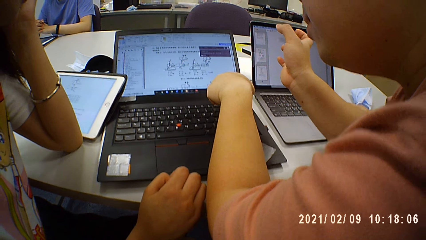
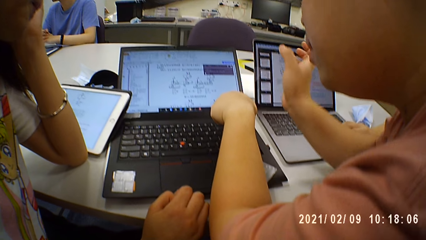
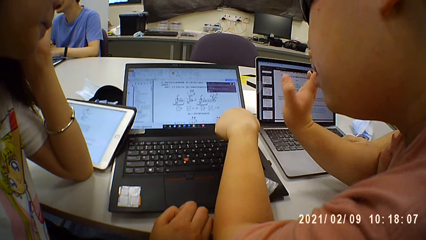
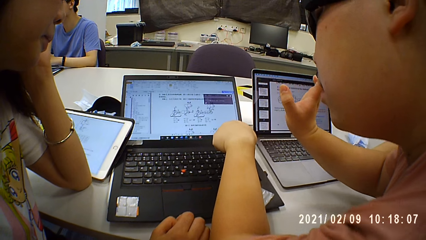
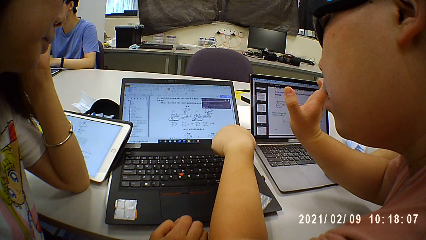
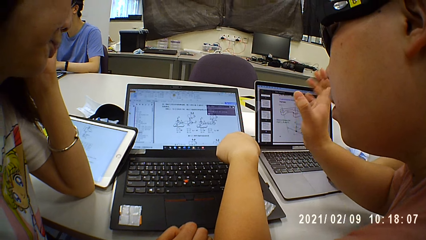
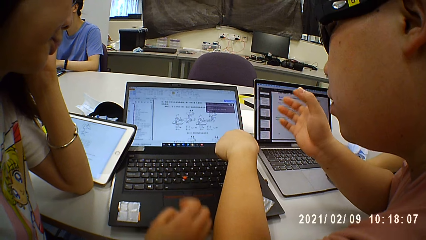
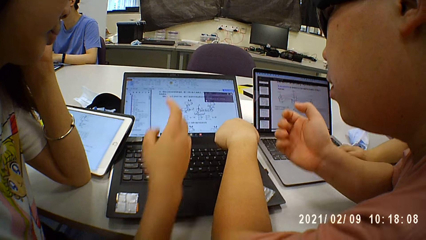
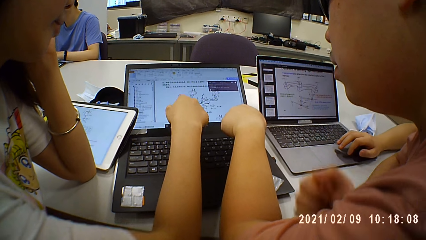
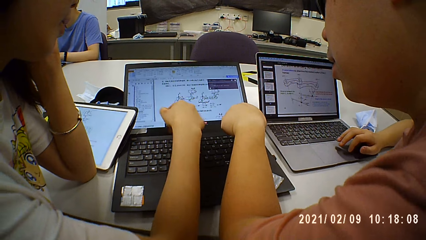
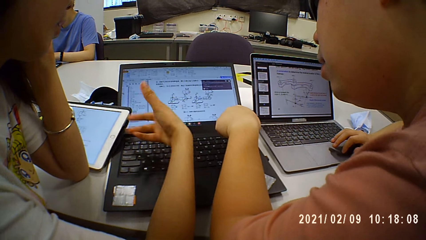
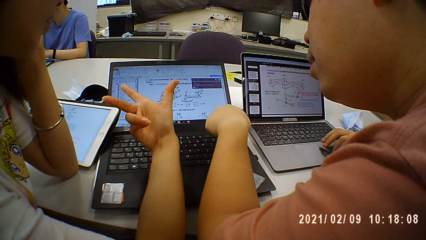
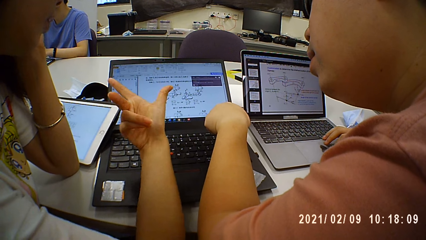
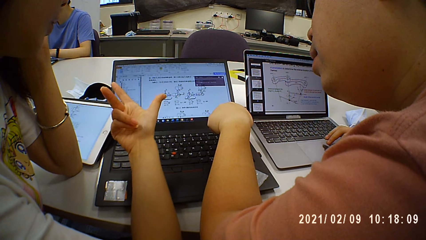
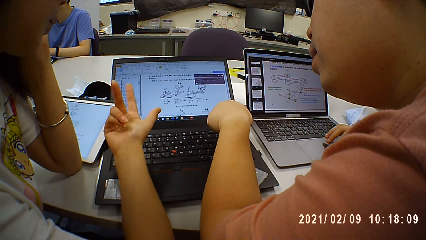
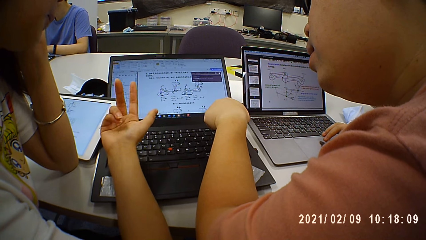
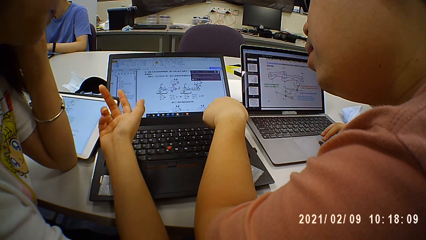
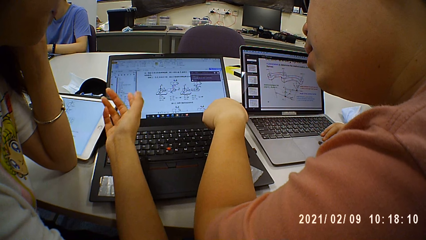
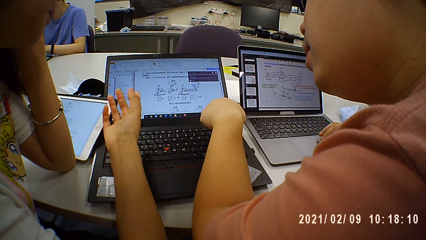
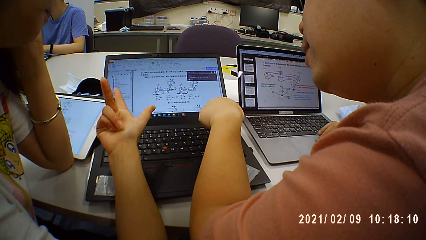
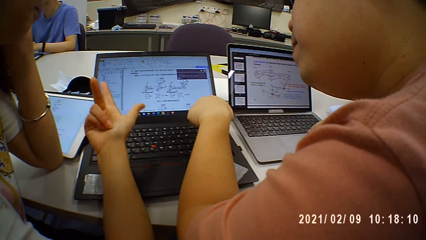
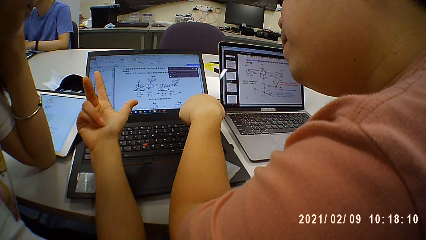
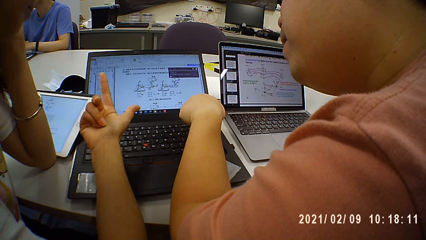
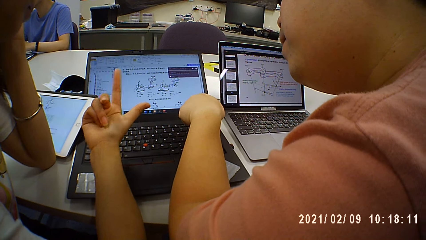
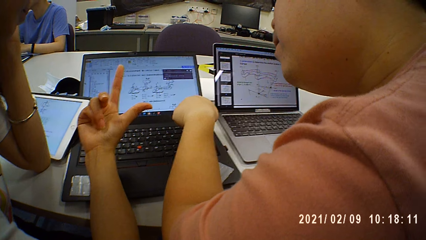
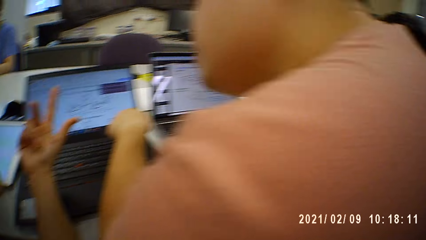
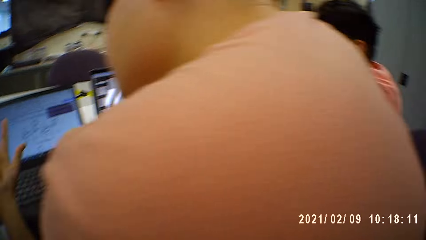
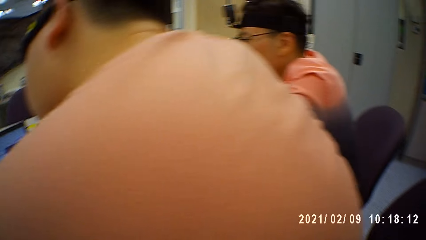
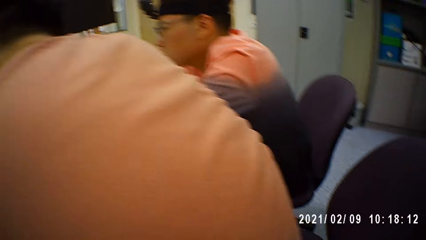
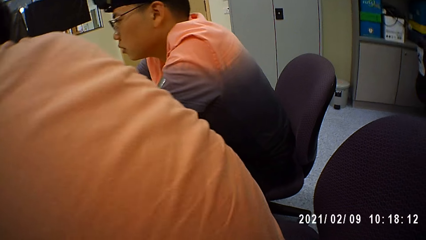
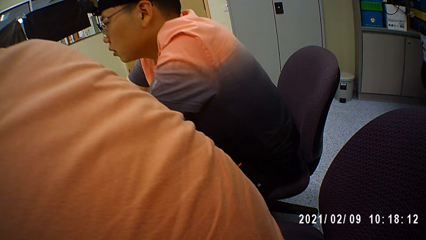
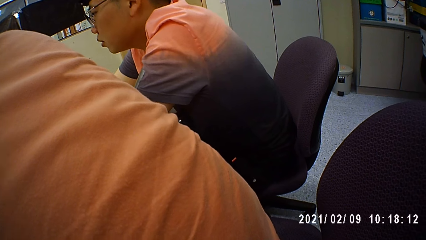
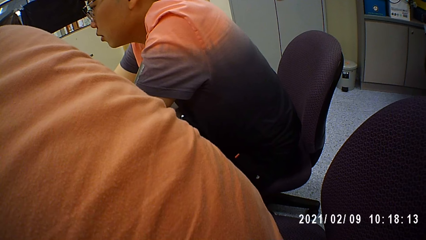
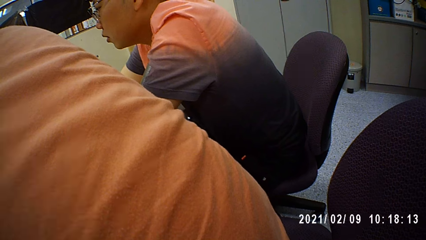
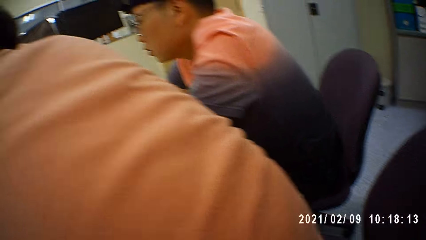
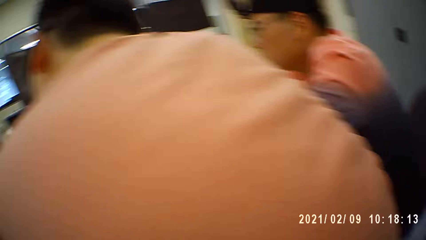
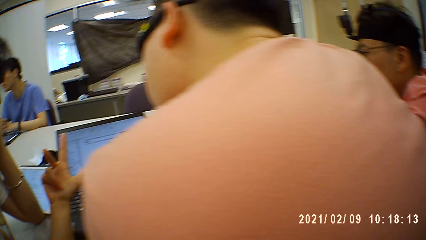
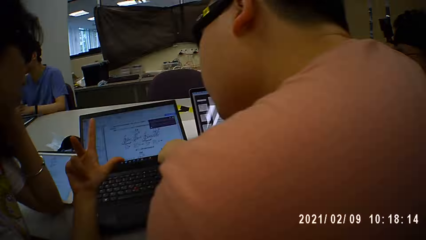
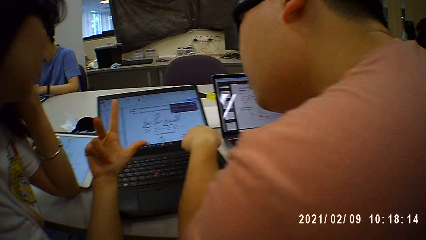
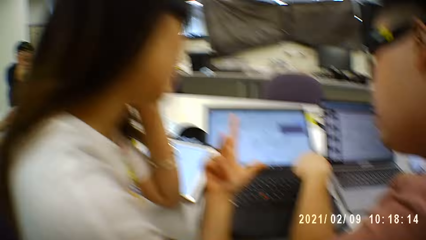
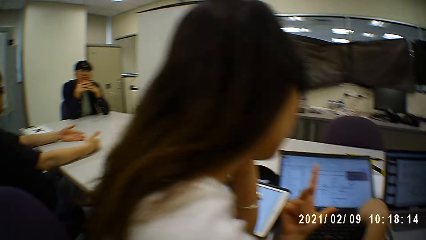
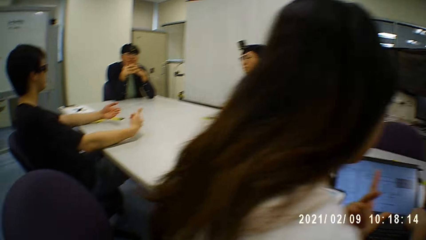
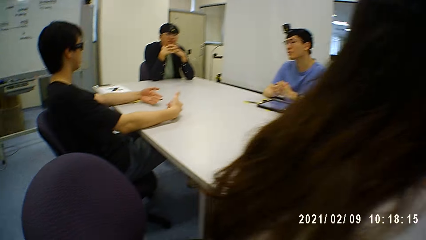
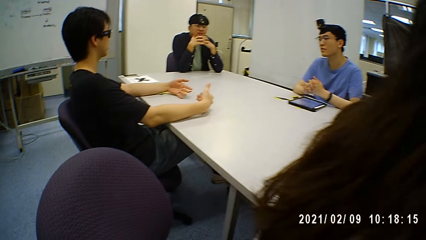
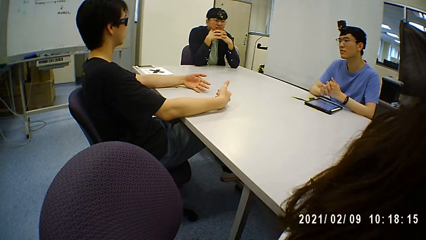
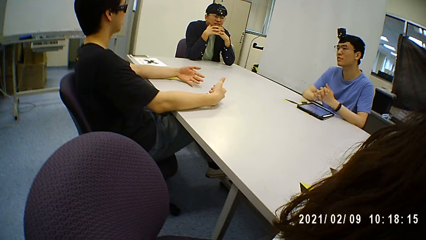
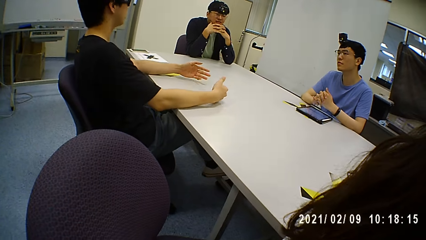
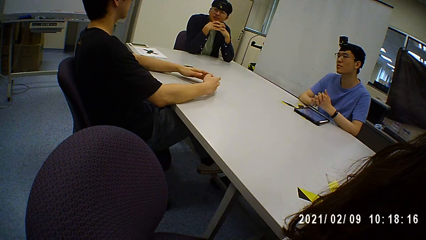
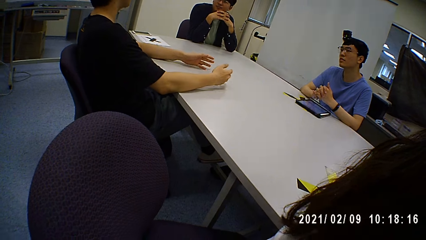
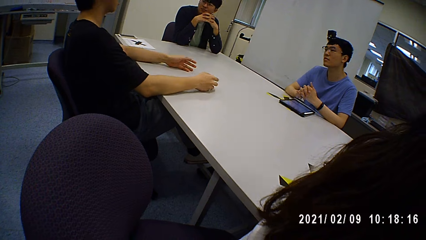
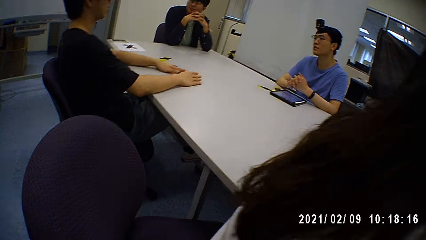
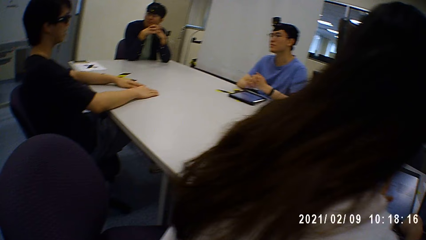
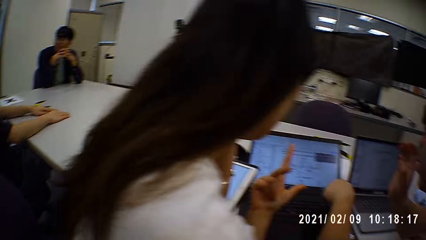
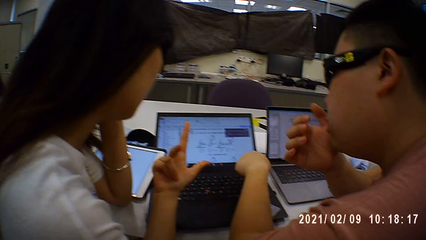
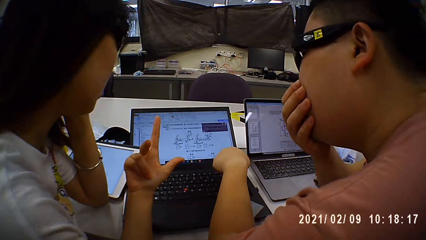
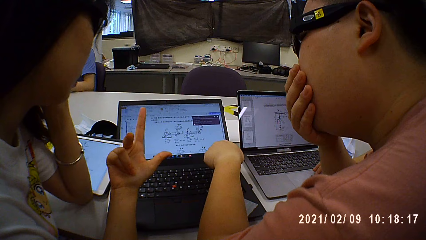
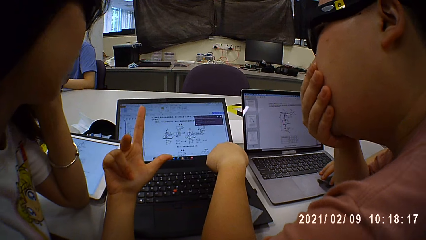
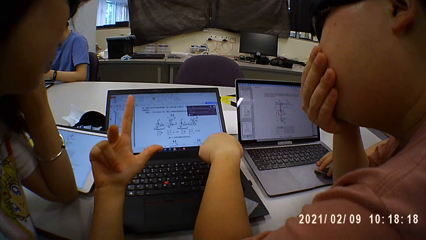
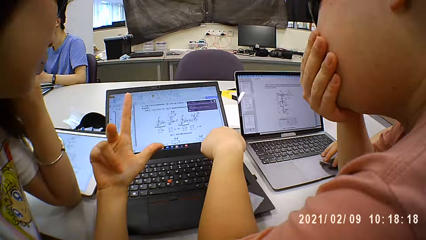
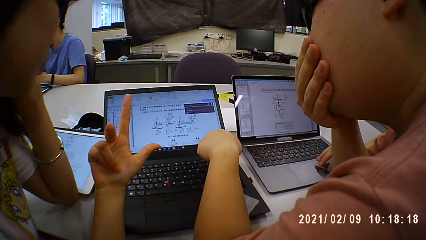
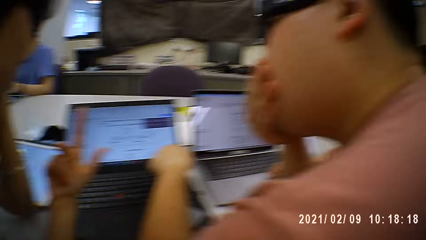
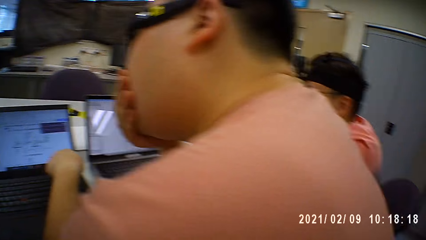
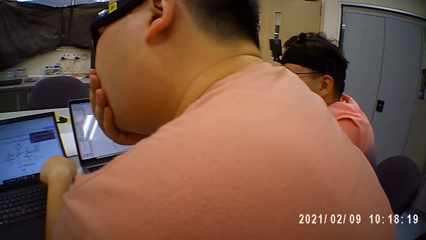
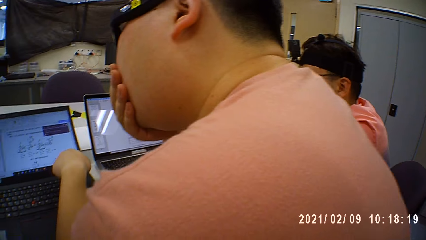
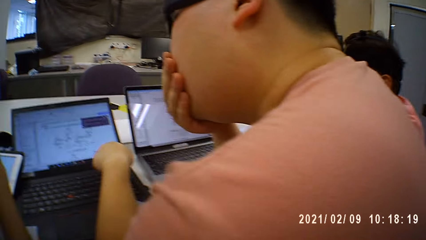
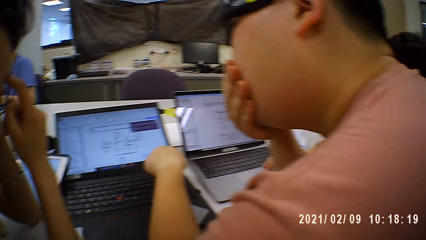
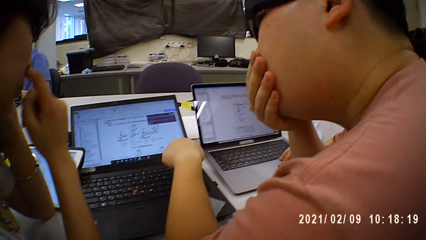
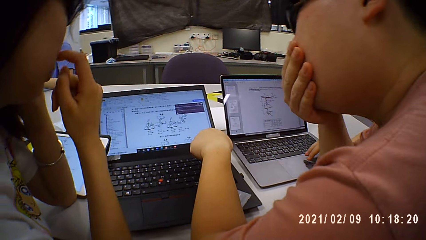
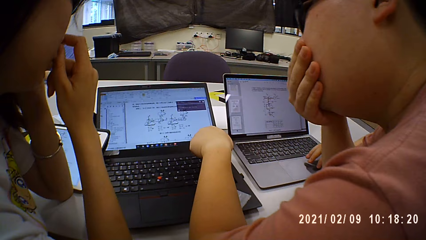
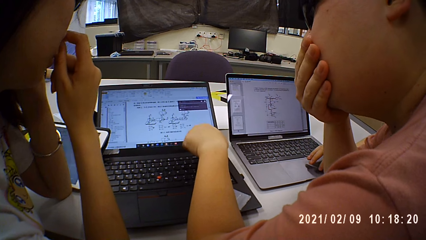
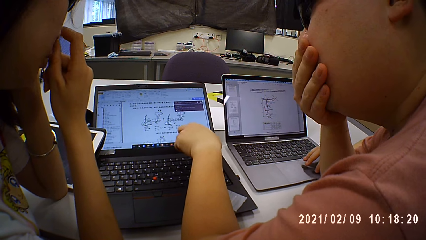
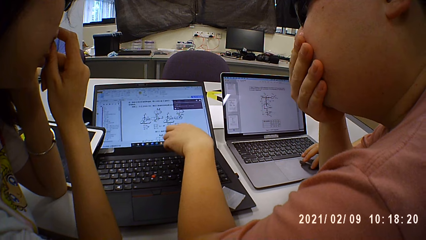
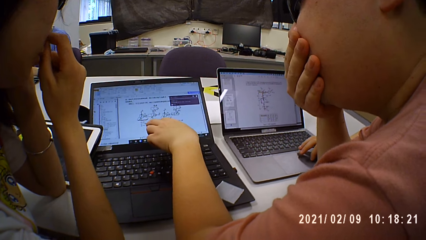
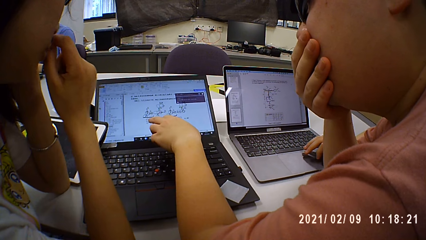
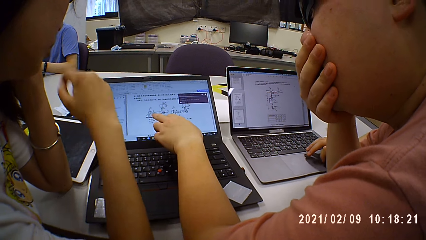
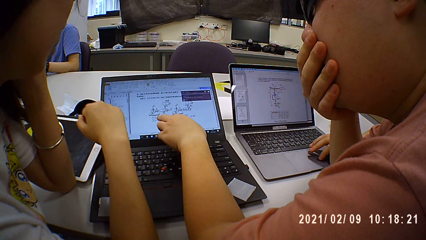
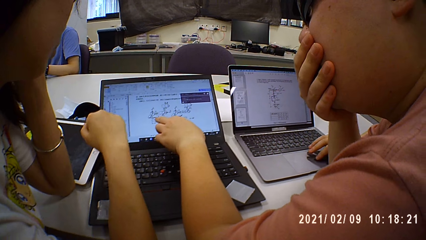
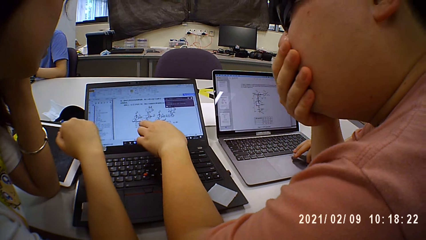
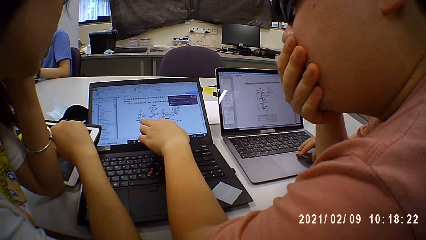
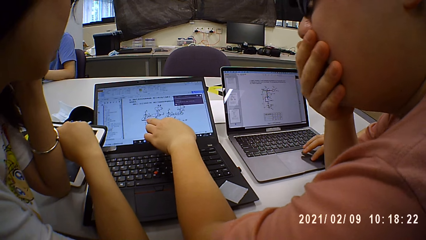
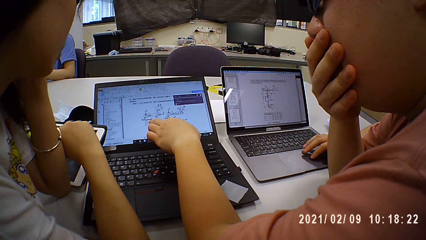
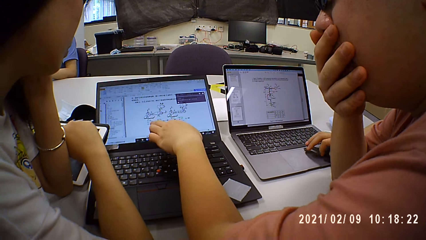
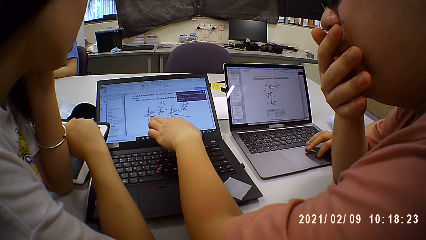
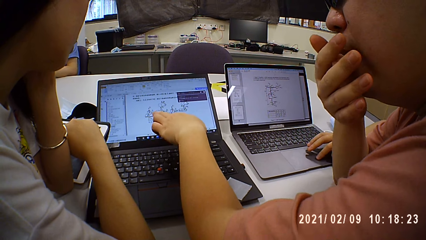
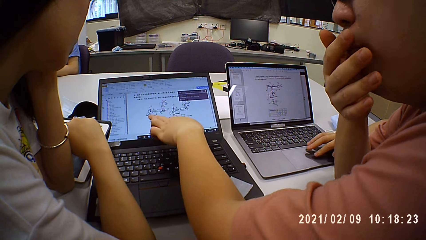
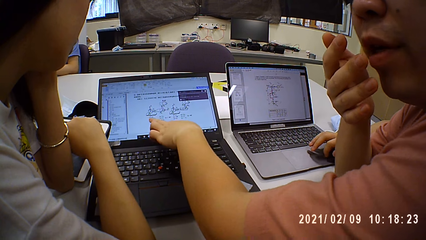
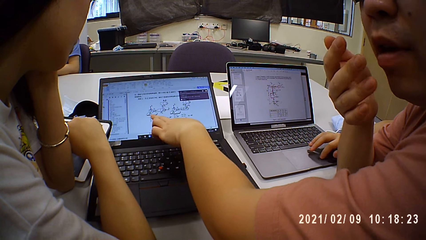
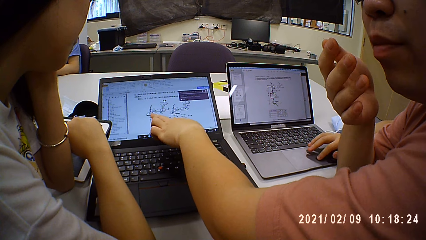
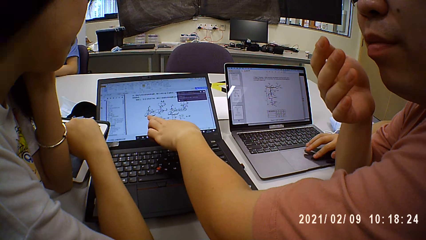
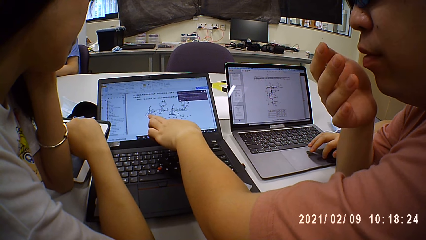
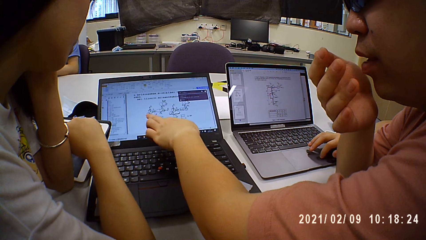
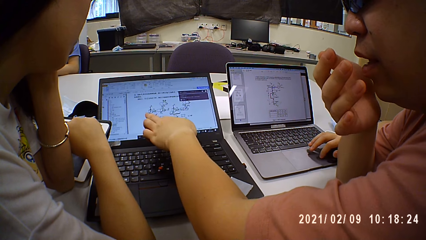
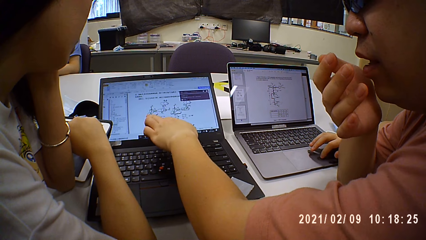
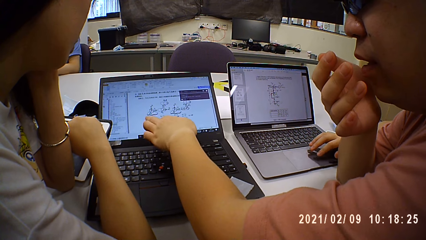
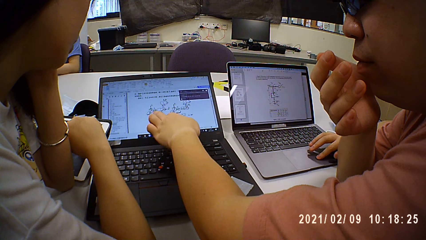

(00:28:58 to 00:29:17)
A person raises a hand. The person points on the laptop screen. The camera wearer looks around the house. Another person talks to two other people. The first person touches the nose. Yet another person touches the mouth. The first person scrolls on the tablet. The person who touched the mouth points on the laptop.
